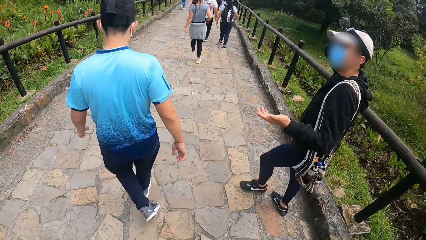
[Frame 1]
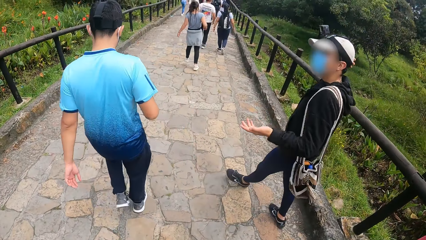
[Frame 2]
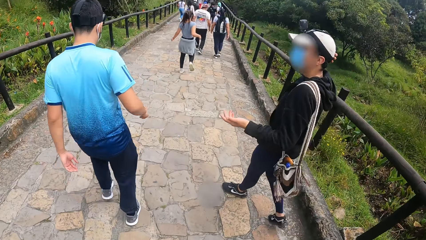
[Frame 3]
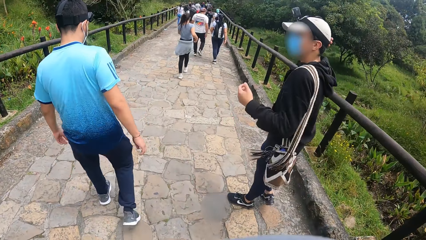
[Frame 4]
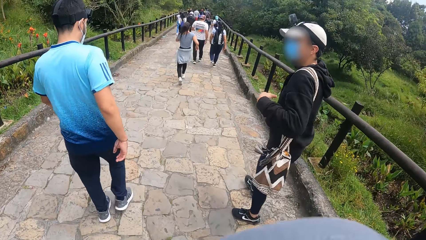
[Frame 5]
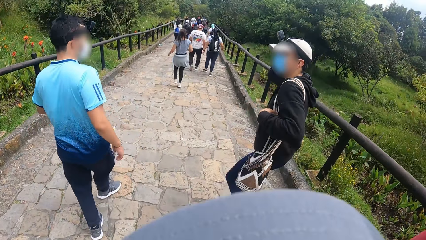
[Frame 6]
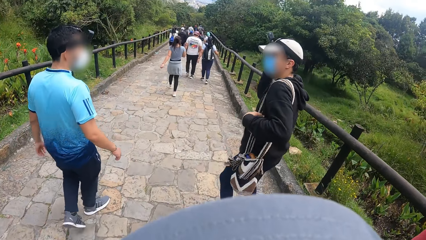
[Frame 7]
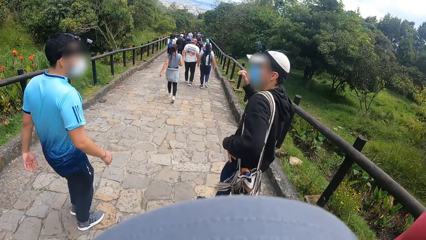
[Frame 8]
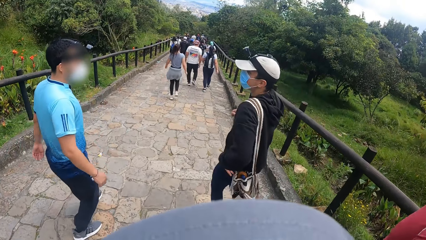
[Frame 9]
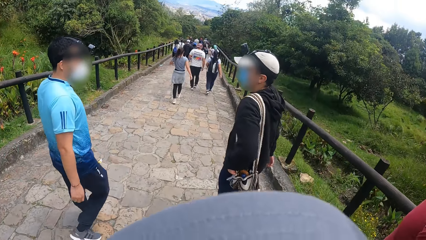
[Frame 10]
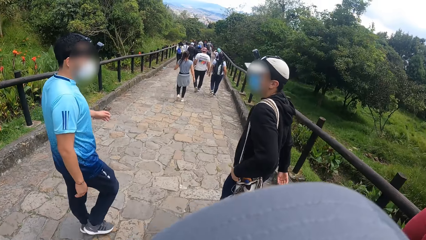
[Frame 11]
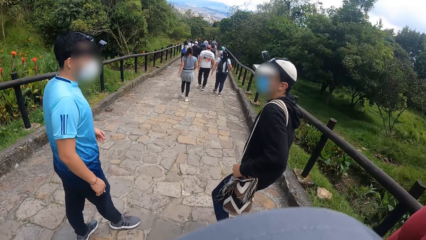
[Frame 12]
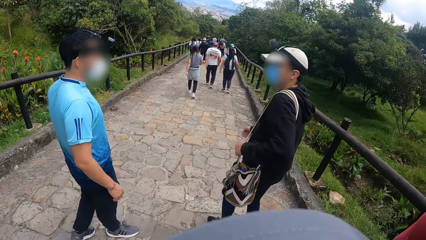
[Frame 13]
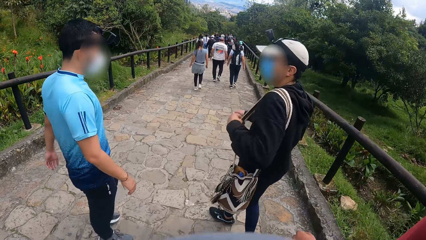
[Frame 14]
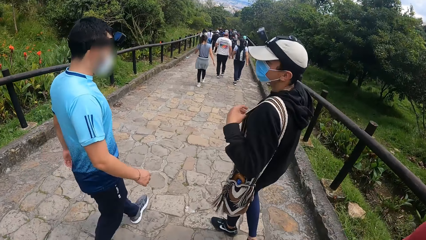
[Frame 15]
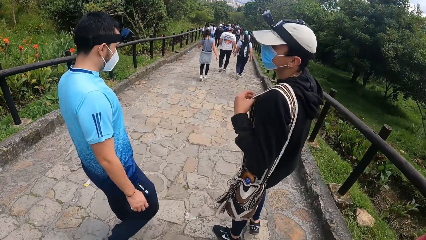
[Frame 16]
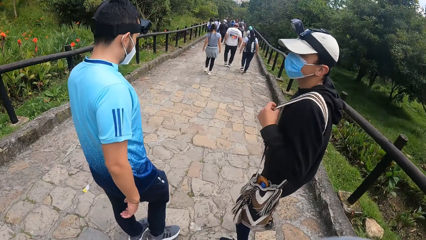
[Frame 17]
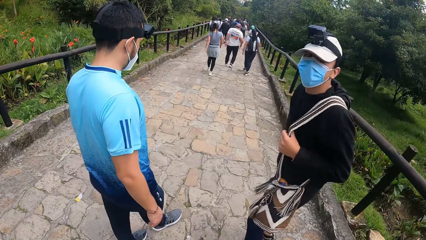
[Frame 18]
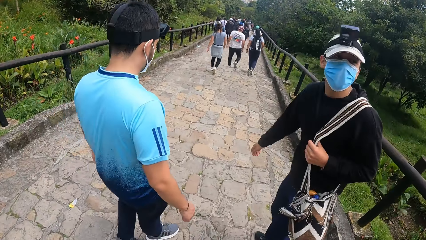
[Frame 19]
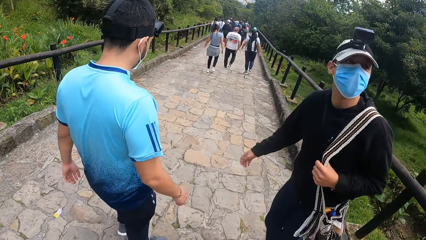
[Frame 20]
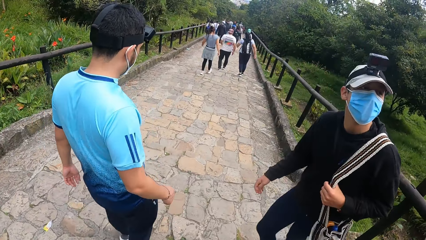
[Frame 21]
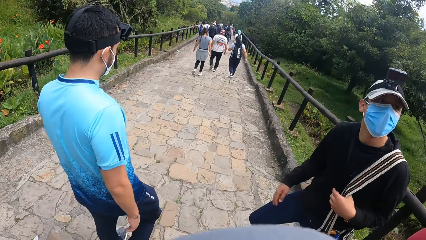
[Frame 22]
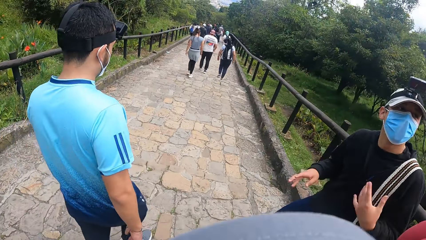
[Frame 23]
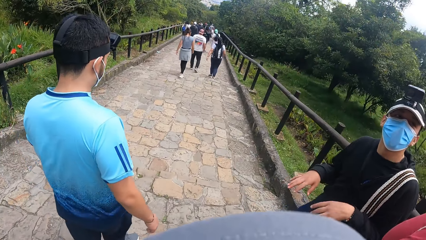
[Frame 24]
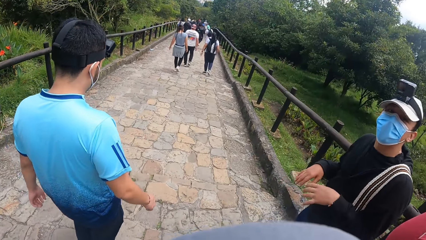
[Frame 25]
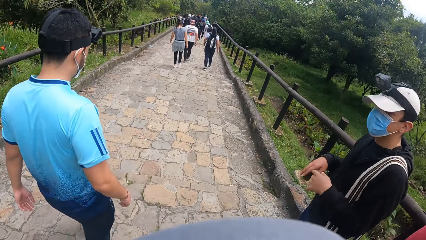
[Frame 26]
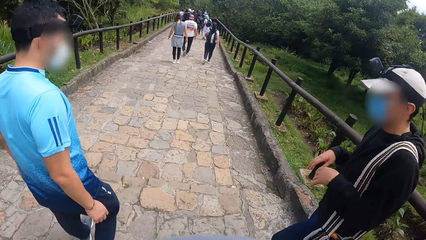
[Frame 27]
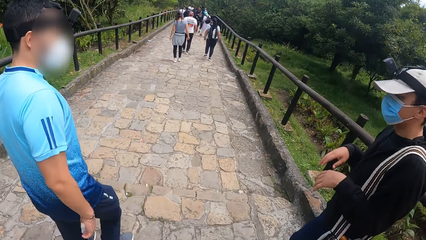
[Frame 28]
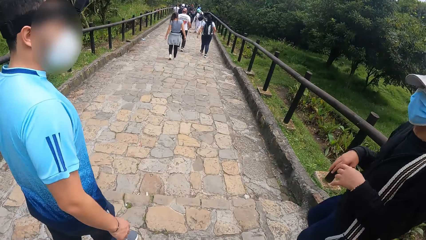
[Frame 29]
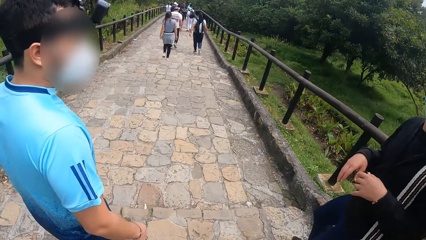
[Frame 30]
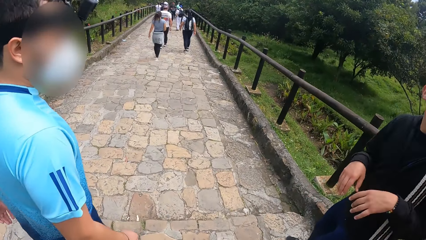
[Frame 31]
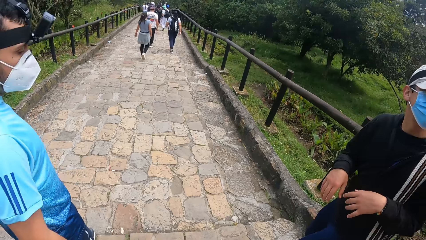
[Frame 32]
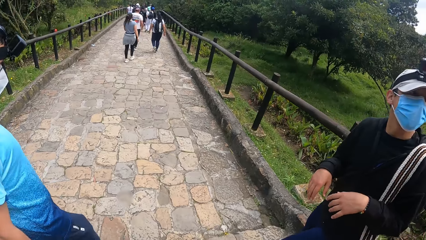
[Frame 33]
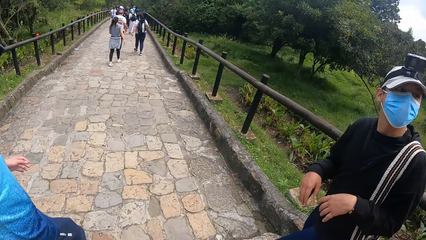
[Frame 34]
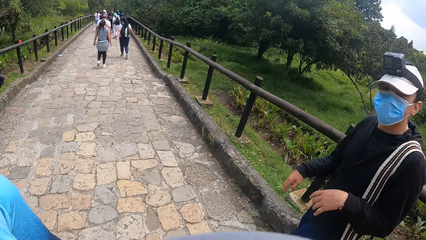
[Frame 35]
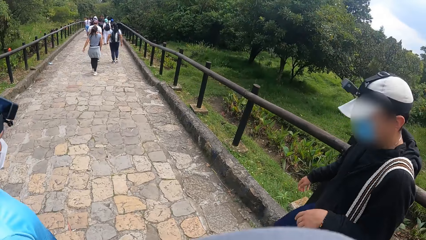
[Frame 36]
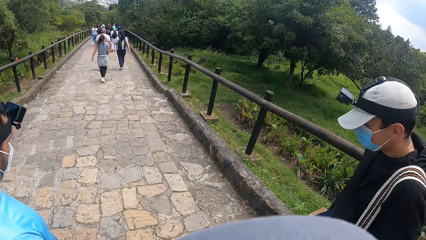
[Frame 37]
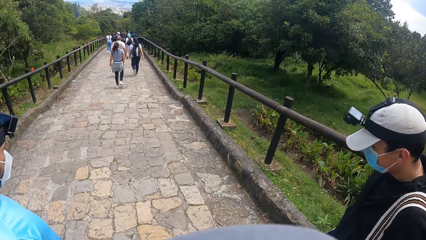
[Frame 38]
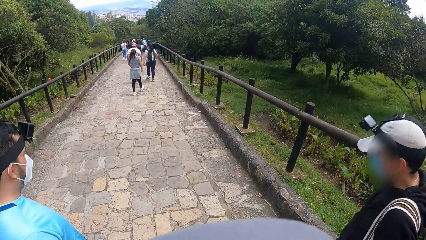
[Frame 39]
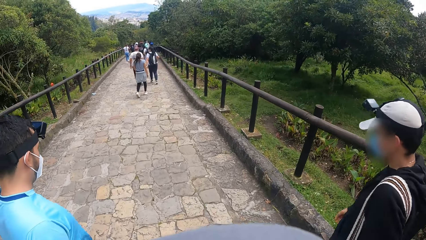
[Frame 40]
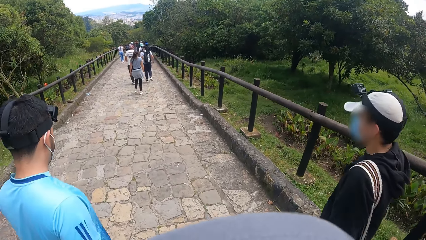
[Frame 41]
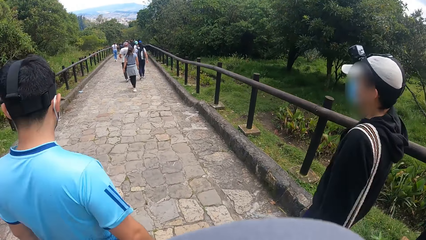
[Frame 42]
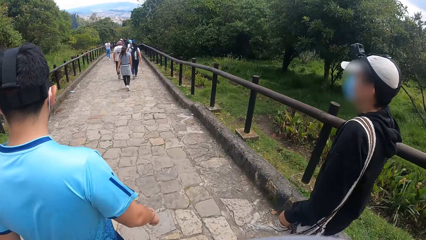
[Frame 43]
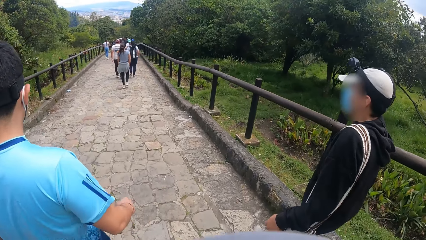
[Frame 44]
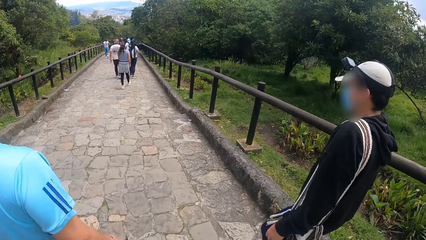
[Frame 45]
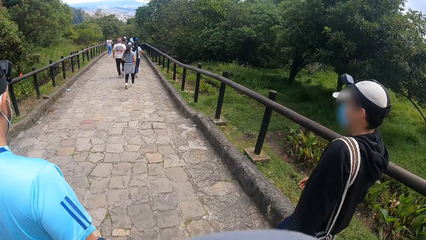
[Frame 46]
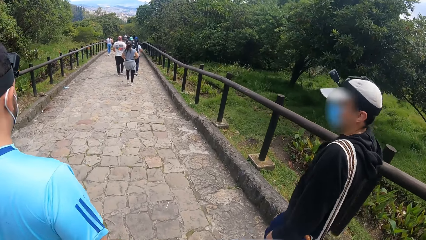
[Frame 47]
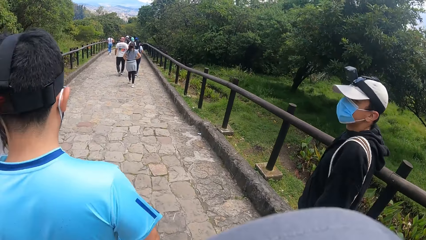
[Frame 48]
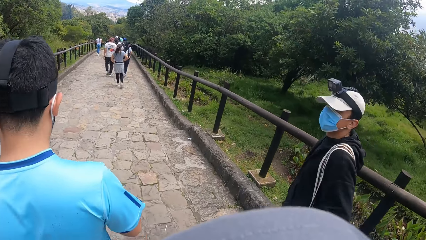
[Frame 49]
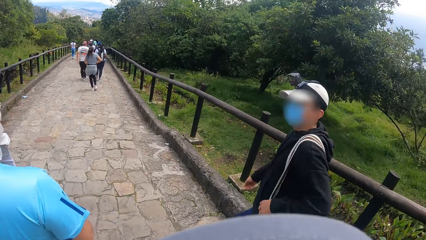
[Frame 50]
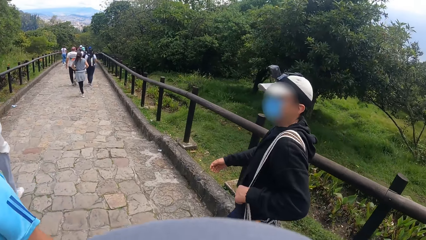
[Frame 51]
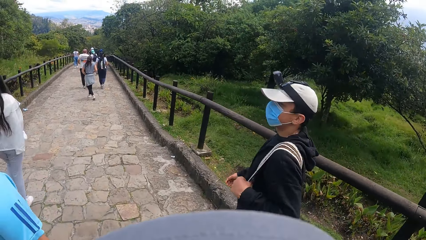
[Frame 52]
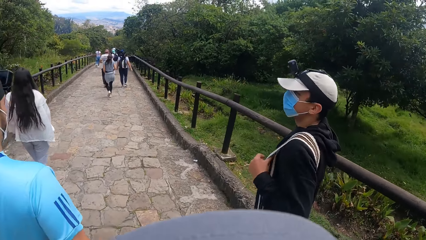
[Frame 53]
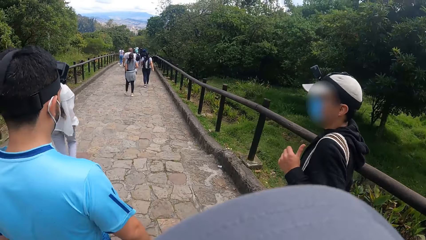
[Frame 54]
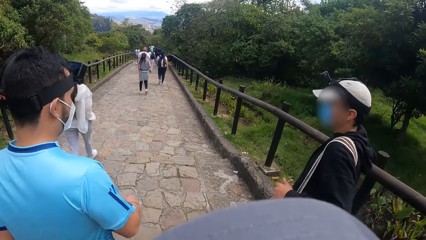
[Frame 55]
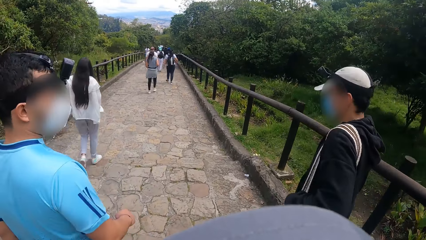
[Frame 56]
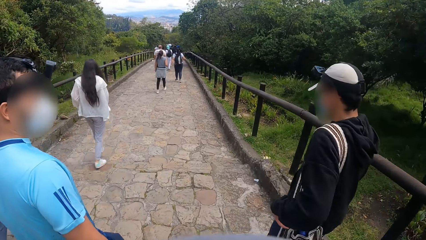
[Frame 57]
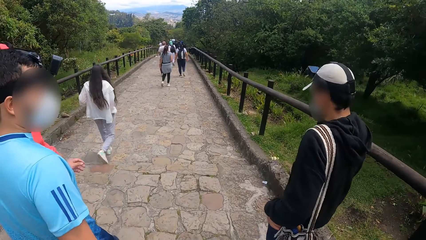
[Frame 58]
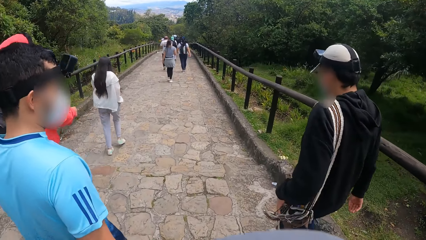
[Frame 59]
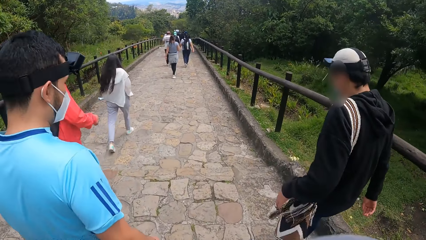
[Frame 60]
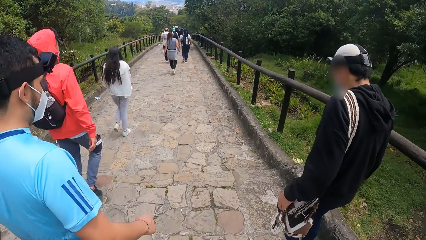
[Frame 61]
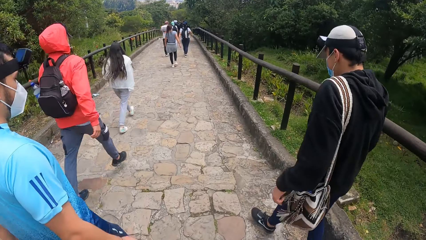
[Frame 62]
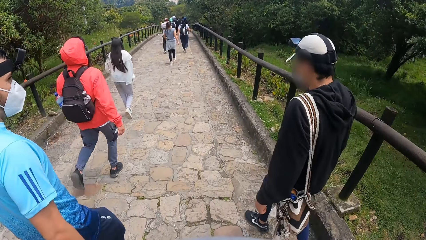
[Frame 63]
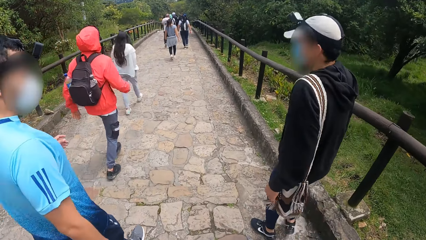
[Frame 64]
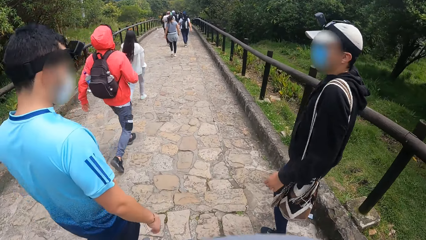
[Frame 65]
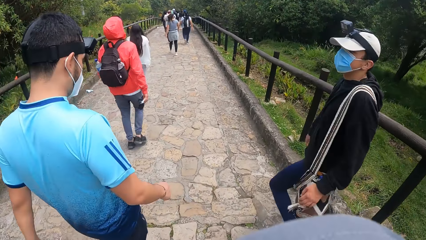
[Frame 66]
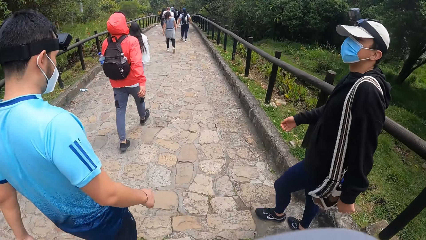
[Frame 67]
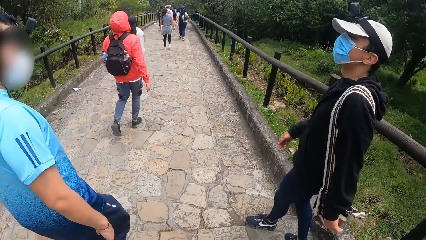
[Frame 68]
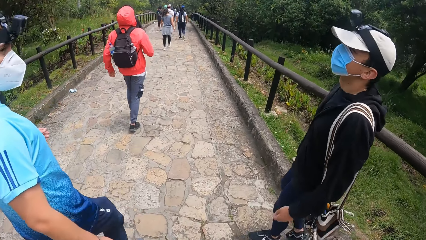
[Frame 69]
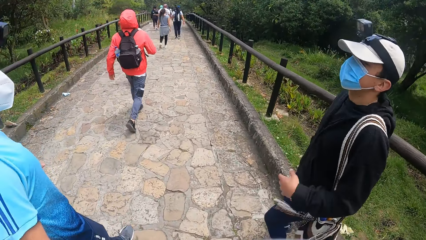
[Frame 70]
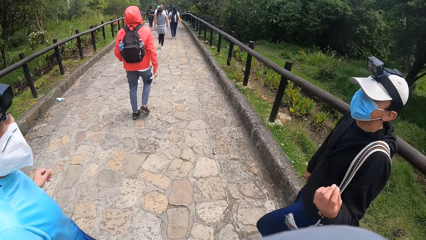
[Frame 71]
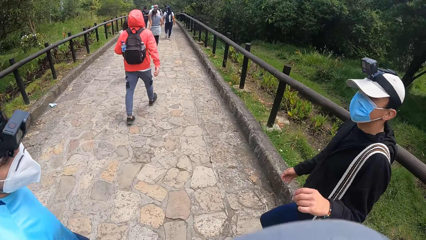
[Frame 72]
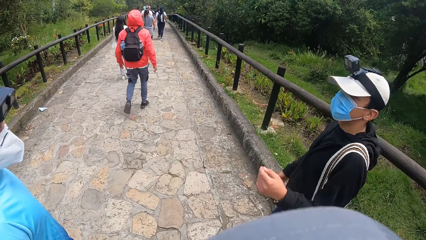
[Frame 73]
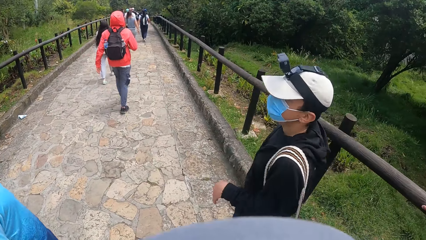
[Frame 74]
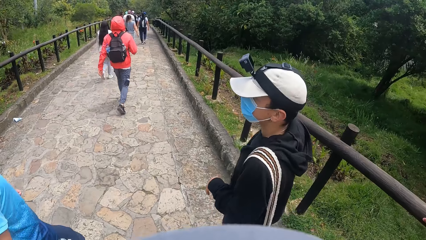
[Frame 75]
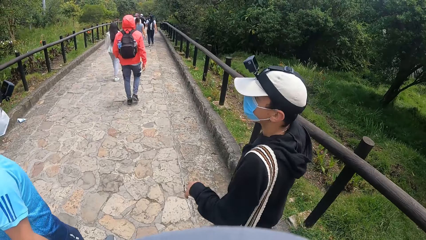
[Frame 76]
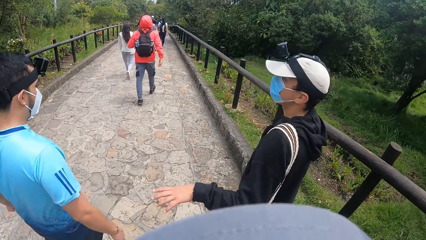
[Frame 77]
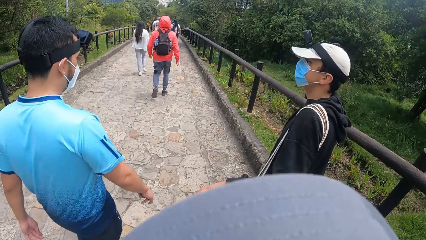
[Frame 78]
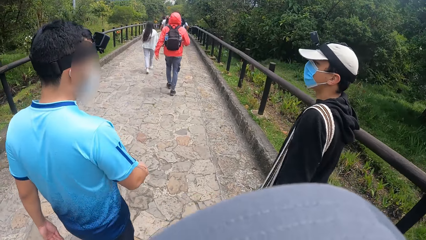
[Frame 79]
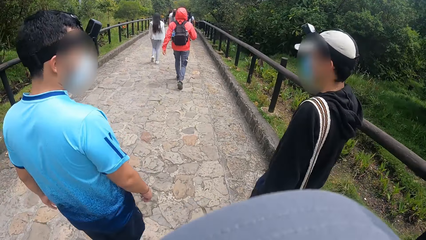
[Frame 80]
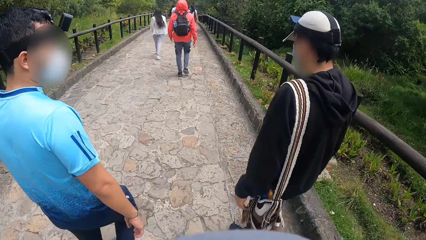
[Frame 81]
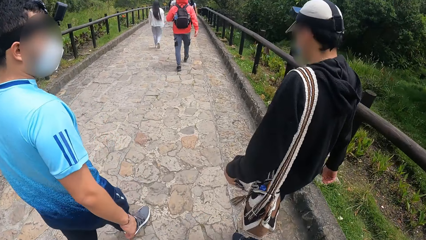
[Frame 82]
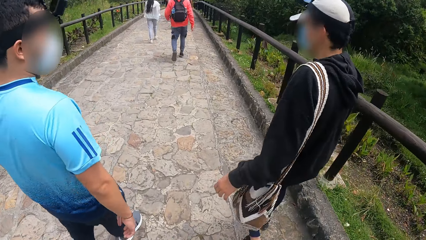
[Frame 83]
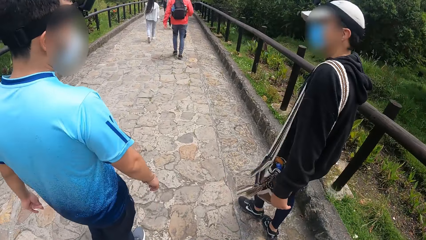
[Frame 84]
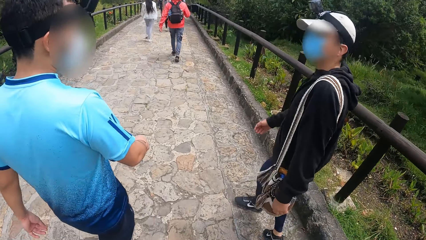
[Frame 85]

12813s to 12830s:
A man interacts with a person. The person looks at the man. The man holds a bag by his left hand. The man pulls the bag strap. The man interacts with another man, a third man and the camera wearer. The first man looks at another person. The first man walks on the road. The camera wearer walks along the road. The first person looks at the first man. The first man walks along the road.
